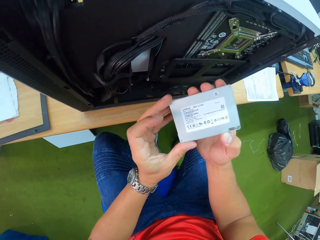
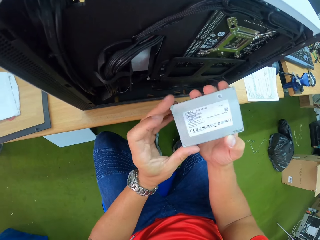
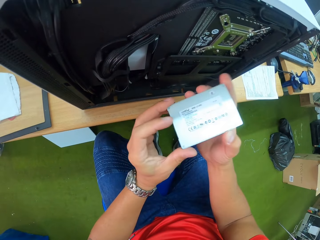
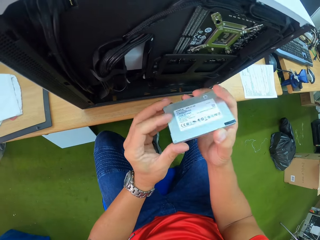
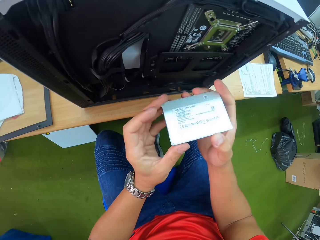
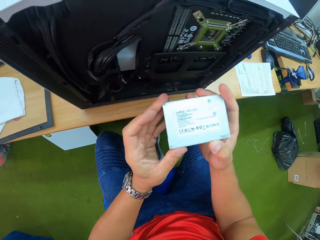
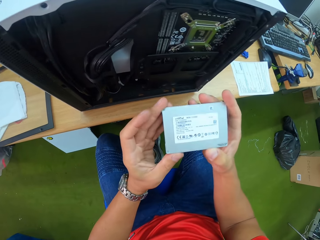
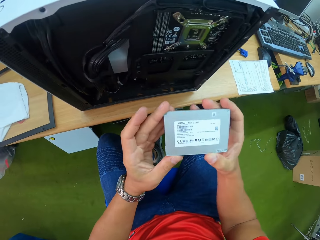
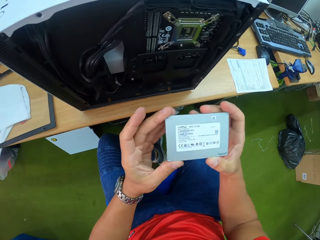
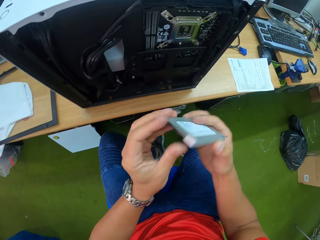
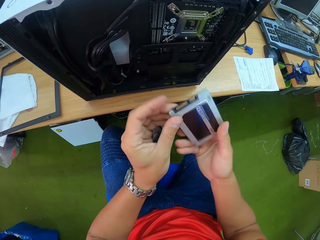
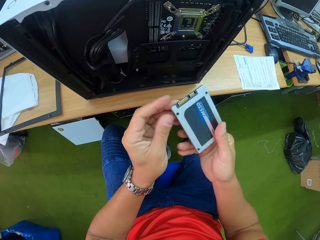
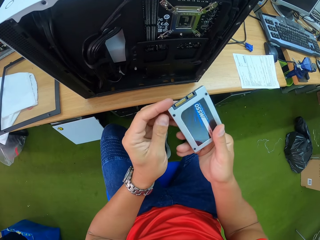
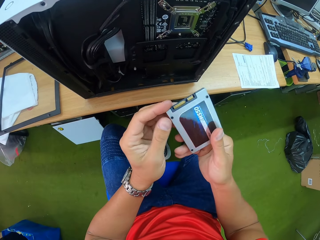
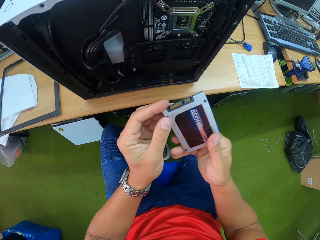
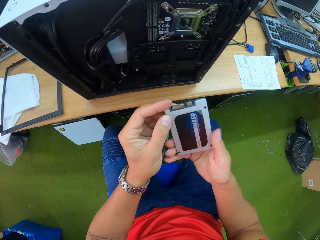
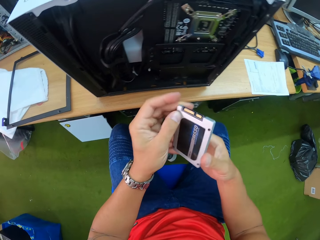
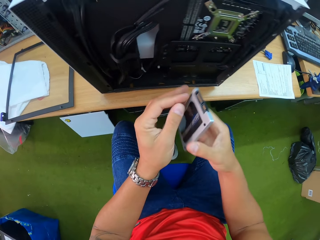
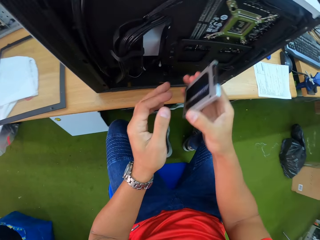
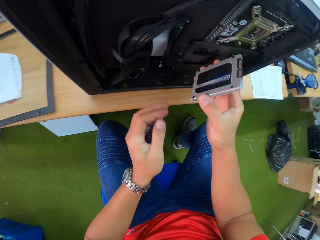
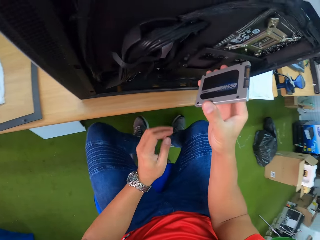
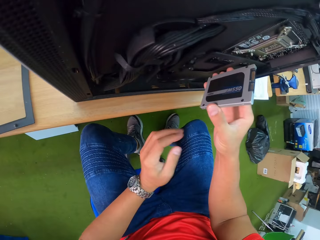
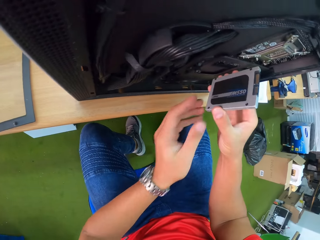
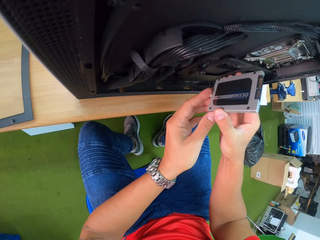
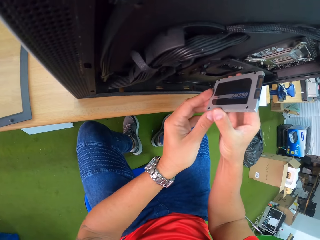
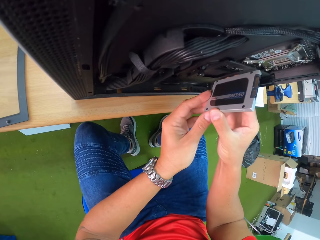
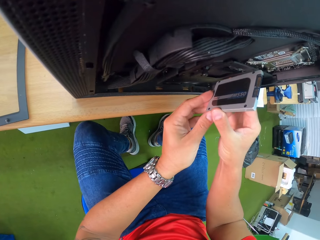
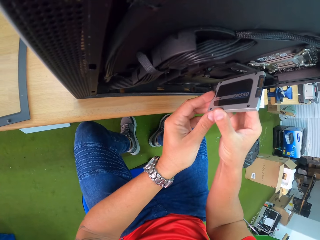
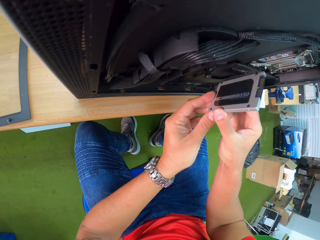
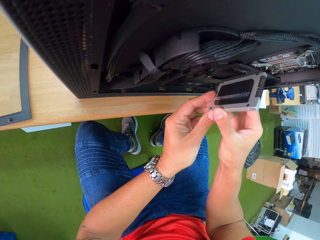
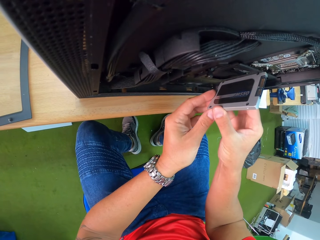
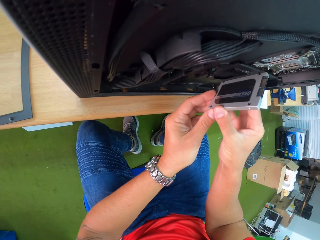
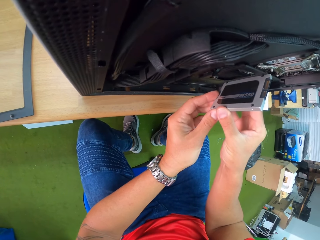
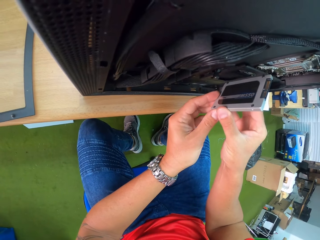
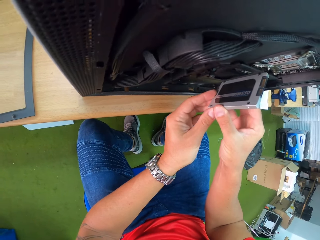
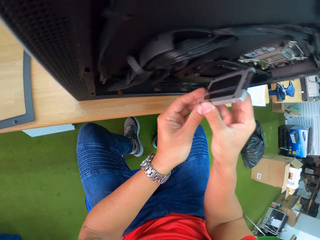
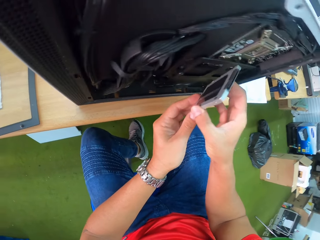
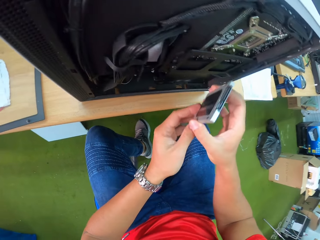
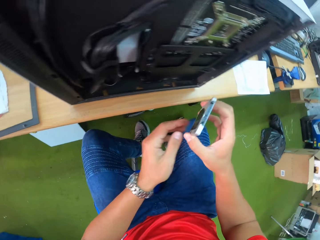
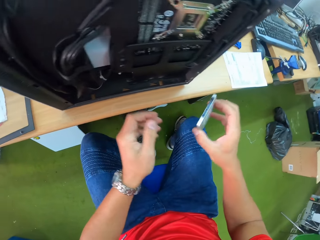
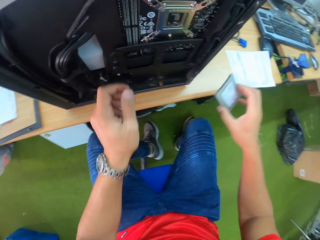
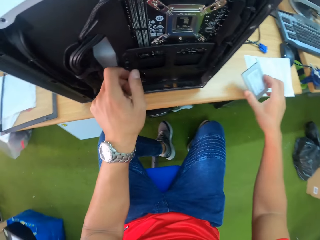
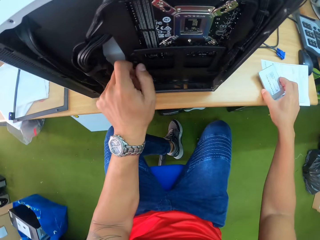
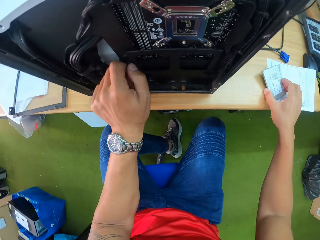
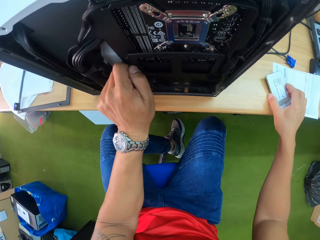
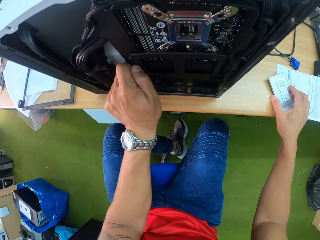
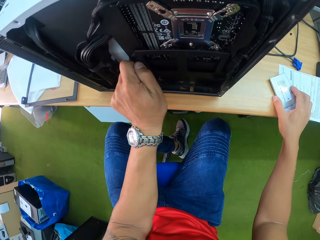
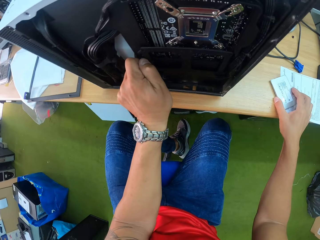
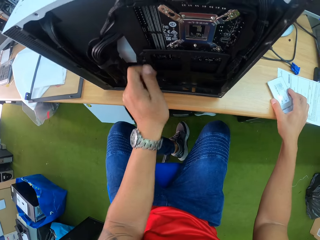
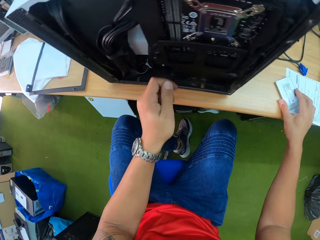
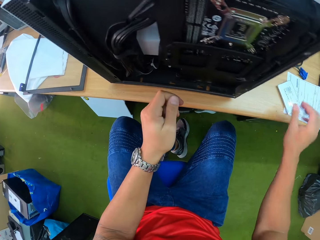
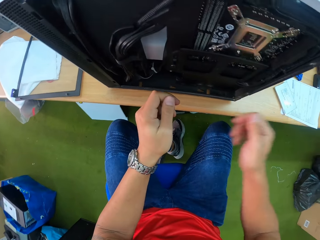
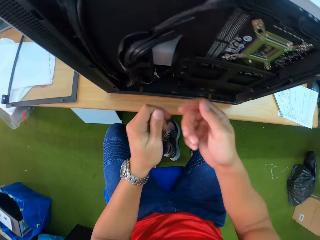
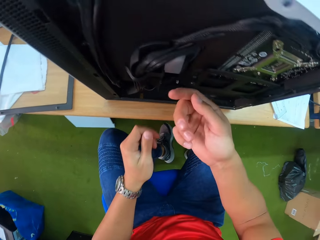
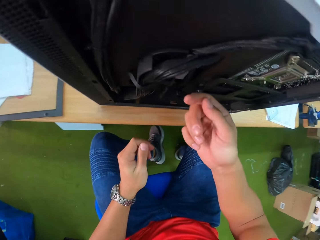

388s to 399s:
The camera wearer places the cartridge in his right hand on the table. He loosens a screw from the panel on the table with his left hand.

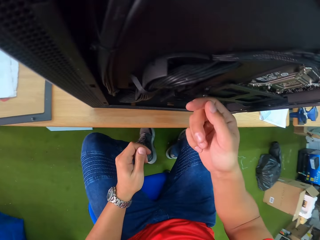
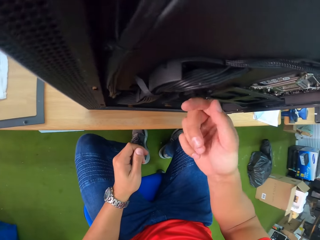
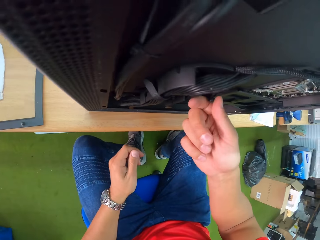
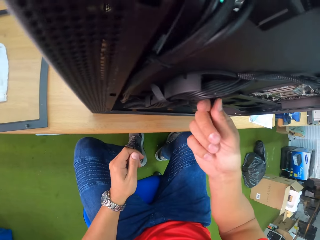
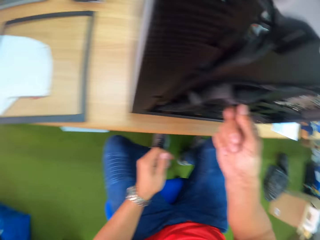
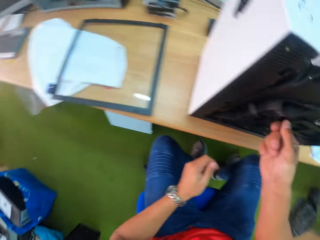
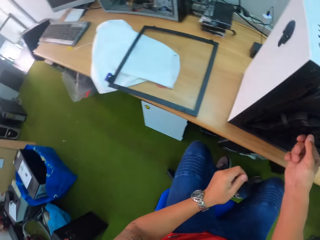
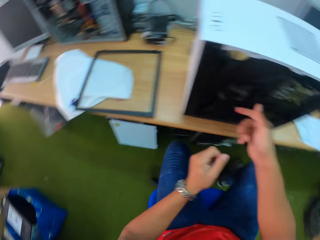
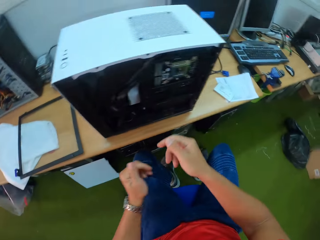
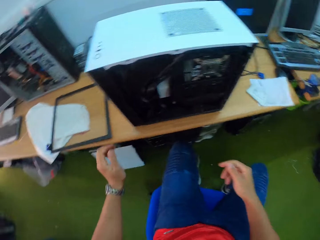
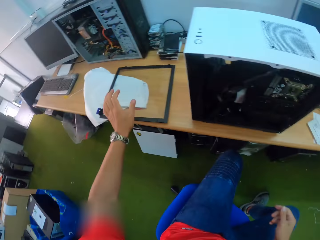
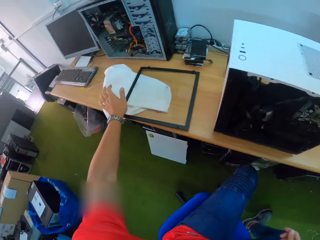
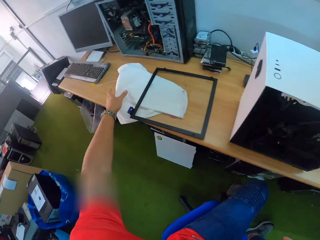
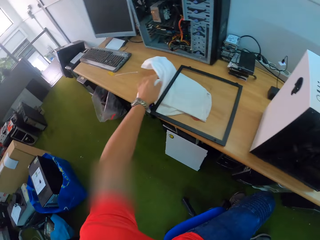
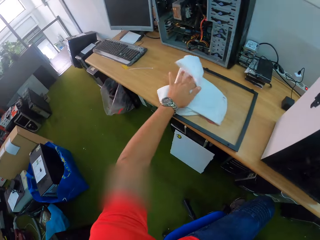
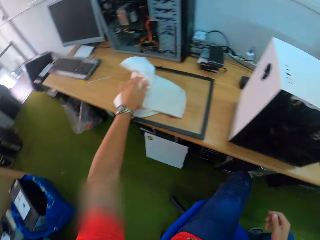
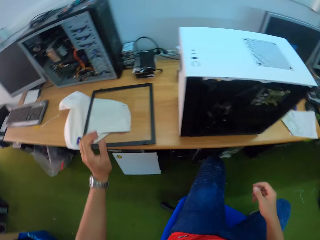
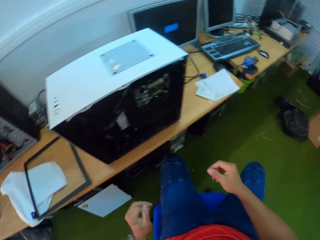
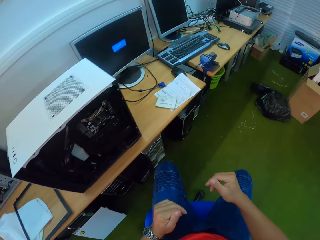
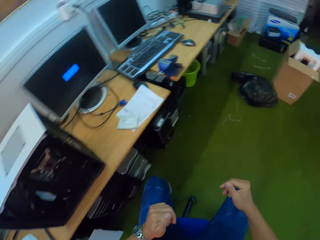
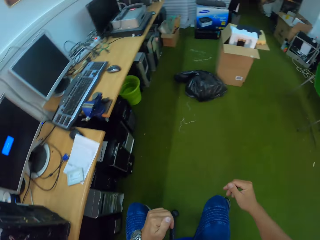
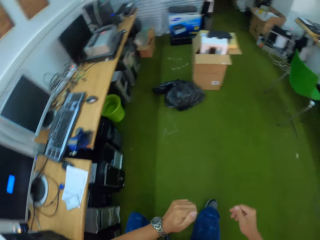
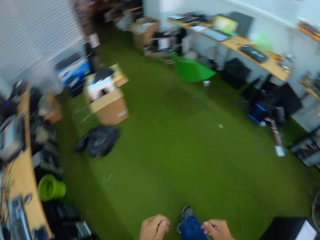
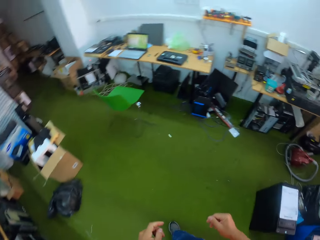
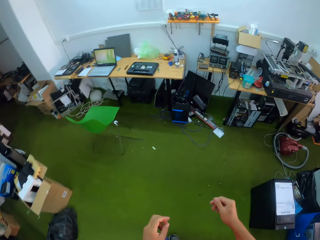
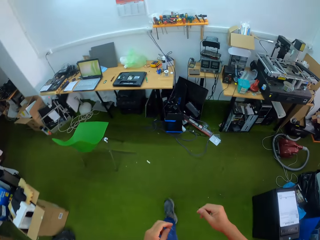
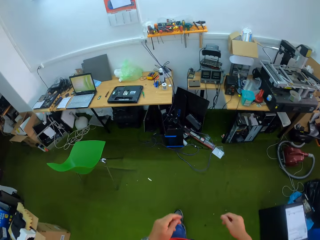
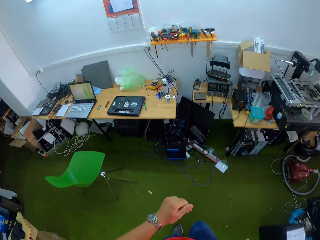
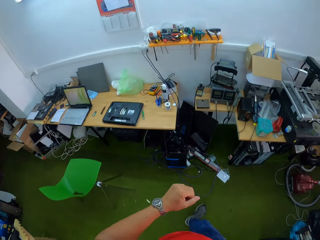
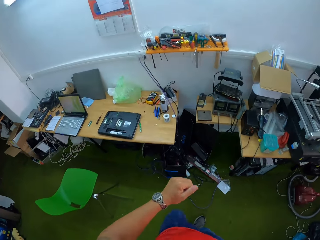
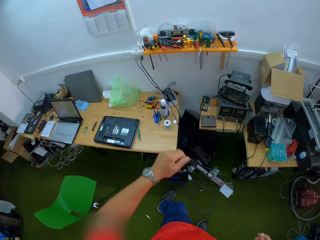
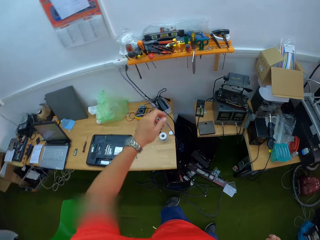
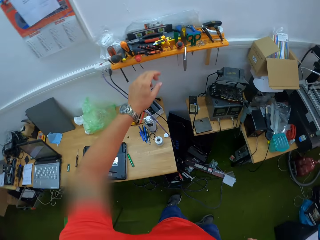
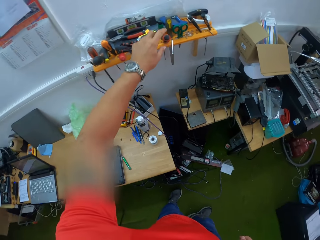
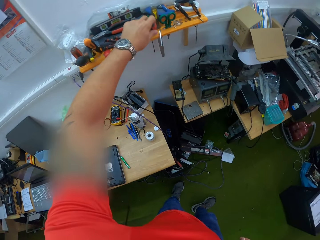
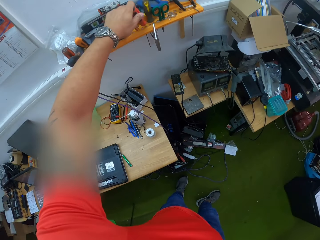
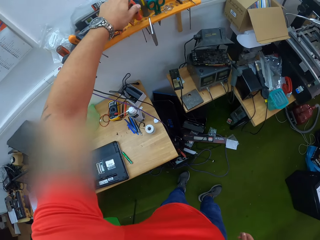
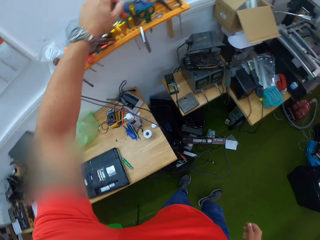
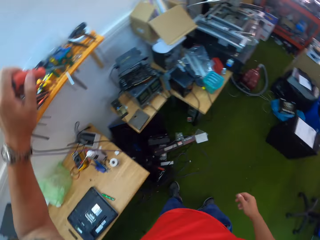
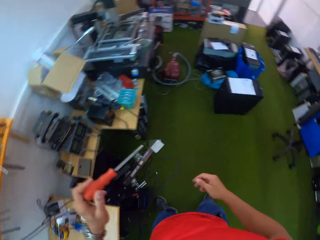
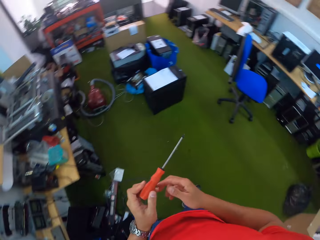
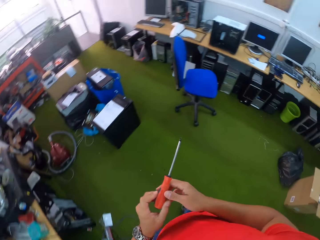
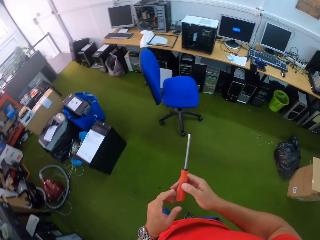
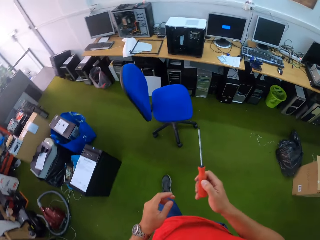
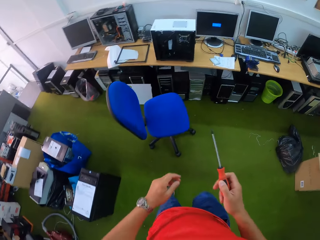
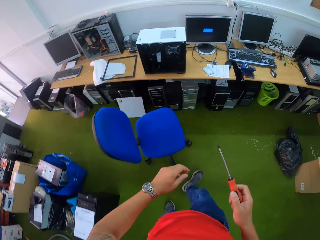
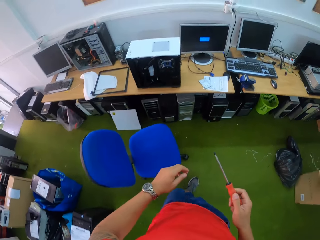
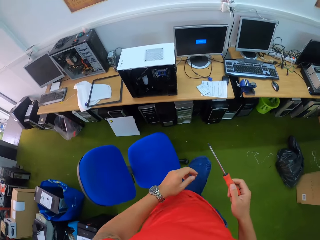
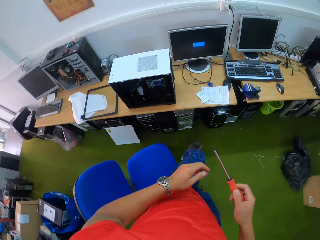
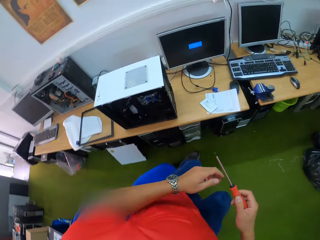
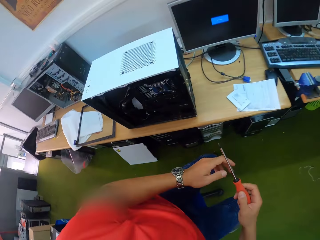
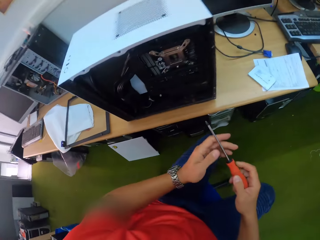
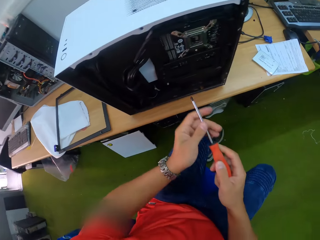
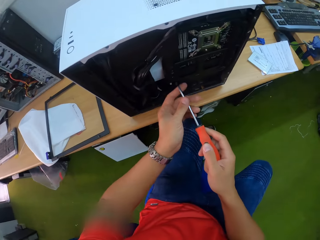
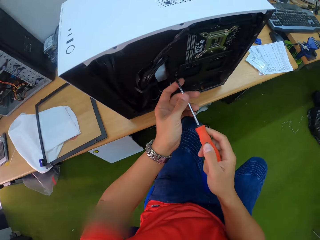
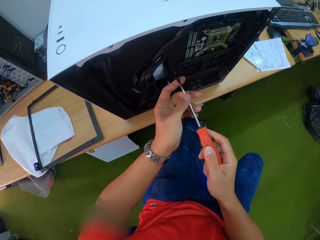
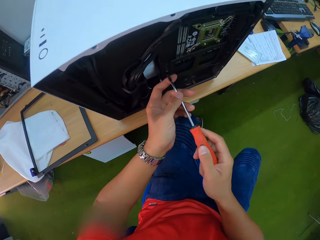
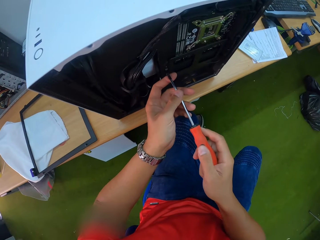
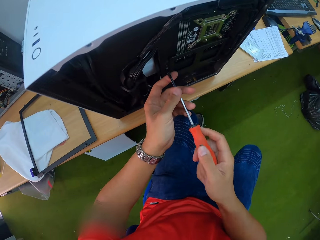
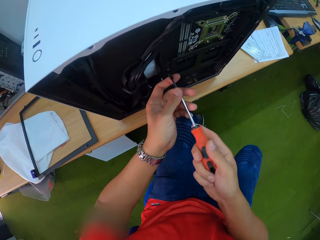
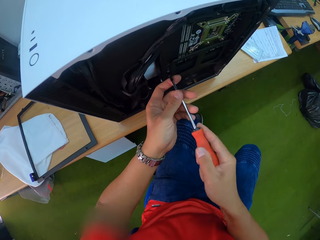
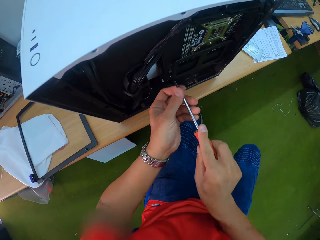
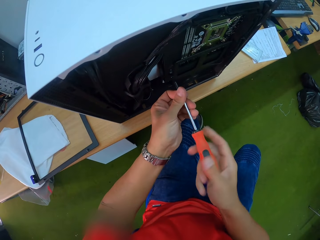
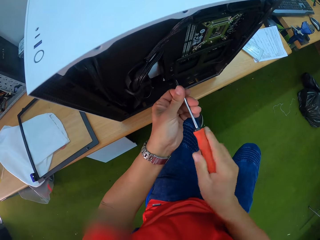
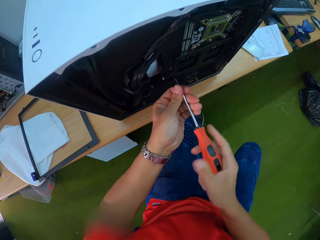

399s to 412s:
The camera wearer loosens a screw from the panel on the table with his right hand. He touches a fabric material. He moves a cloth on the table with his left hand. He picks a screwdriver from the top of a shelf with his left hand. He passes the screwdriver from his left hand to his right hand. He loosens a screw from the panel on the table with the screwdriver in his right hand.
